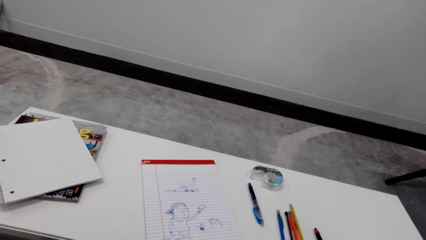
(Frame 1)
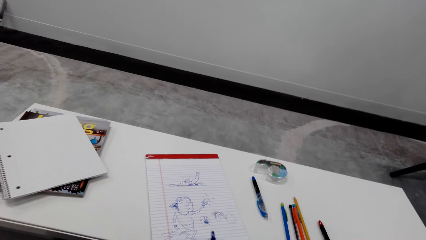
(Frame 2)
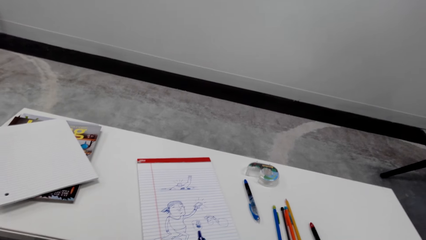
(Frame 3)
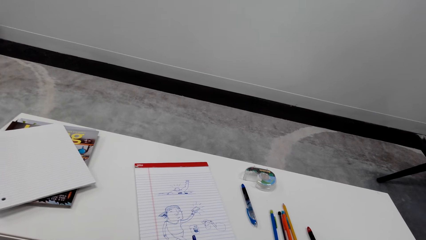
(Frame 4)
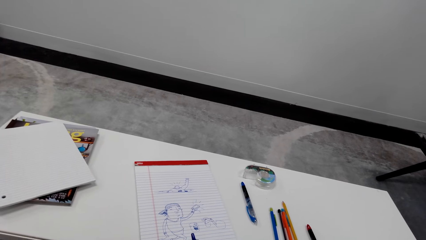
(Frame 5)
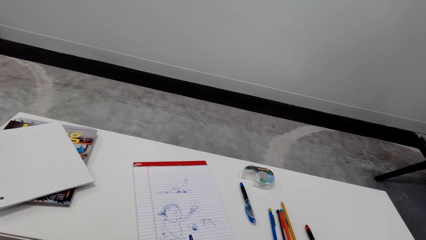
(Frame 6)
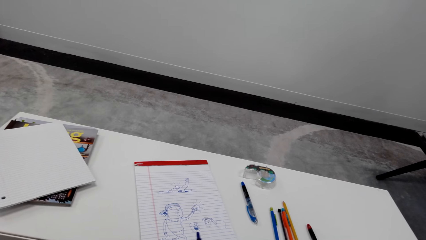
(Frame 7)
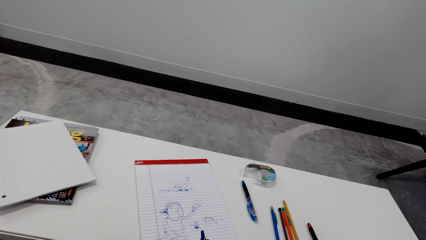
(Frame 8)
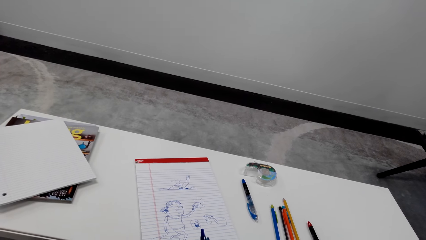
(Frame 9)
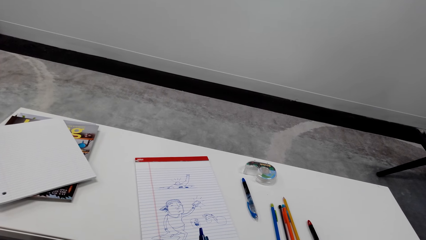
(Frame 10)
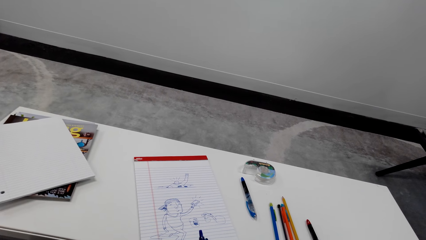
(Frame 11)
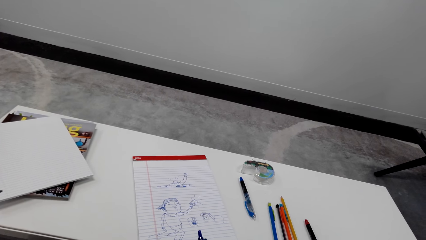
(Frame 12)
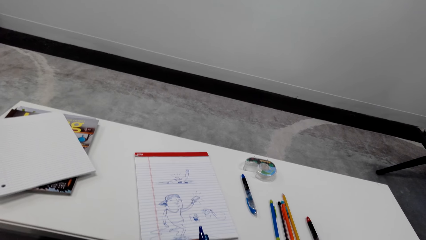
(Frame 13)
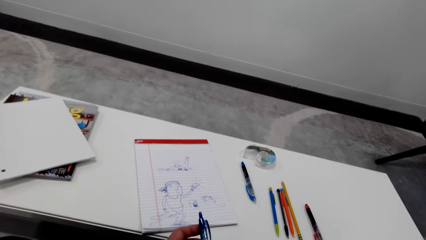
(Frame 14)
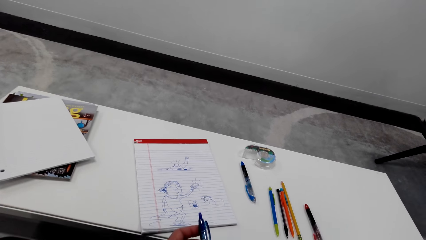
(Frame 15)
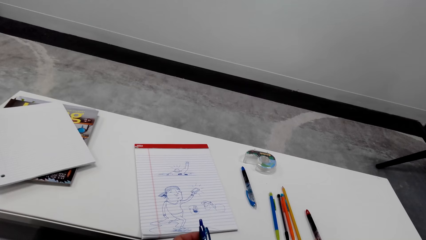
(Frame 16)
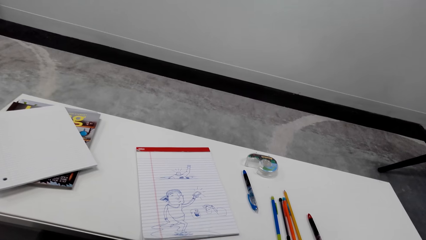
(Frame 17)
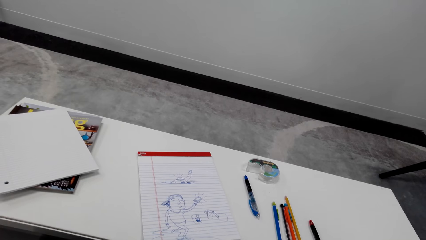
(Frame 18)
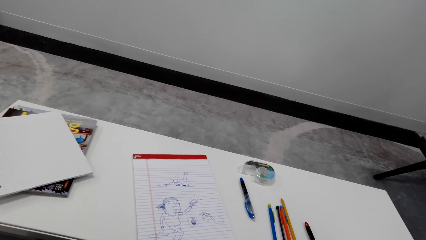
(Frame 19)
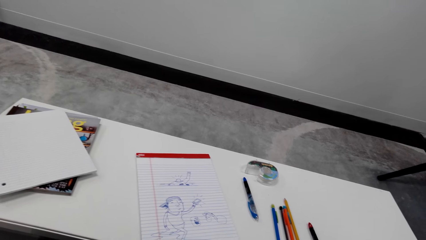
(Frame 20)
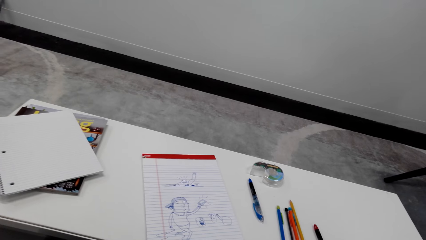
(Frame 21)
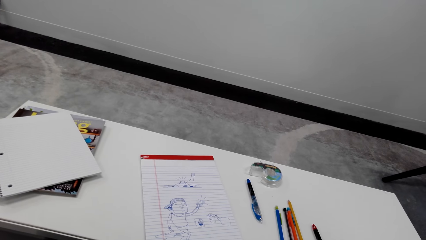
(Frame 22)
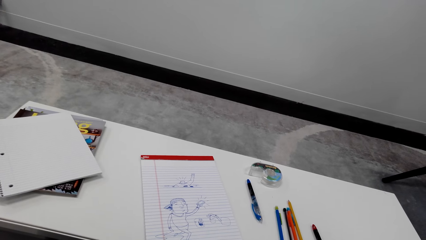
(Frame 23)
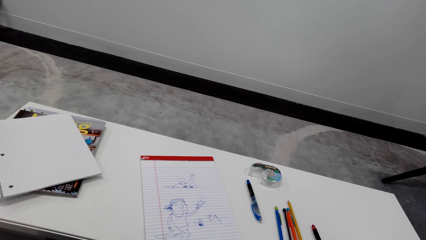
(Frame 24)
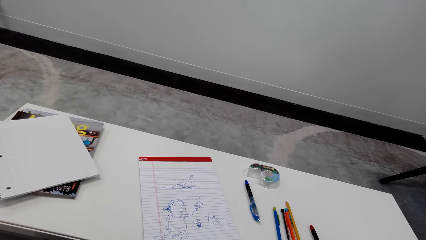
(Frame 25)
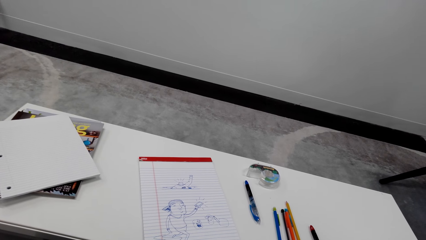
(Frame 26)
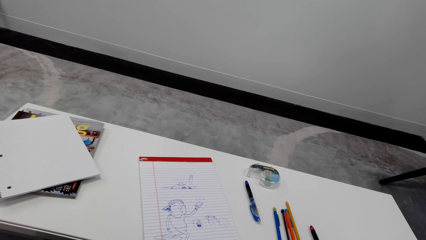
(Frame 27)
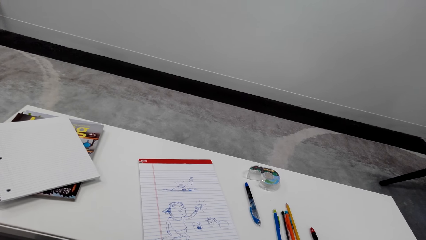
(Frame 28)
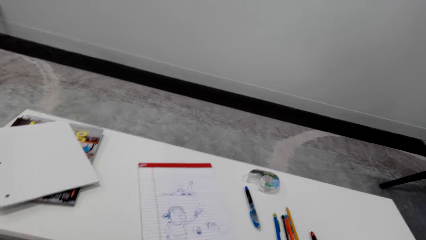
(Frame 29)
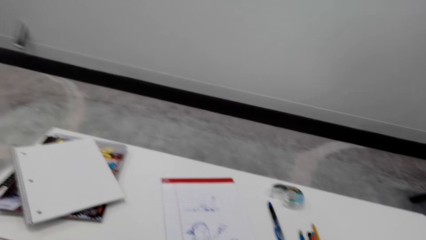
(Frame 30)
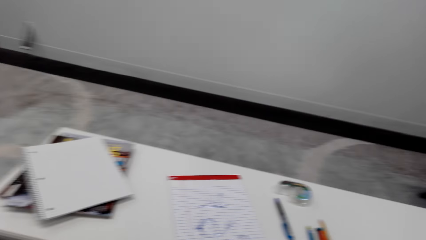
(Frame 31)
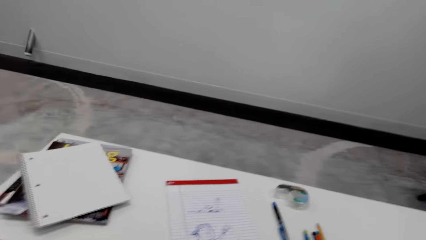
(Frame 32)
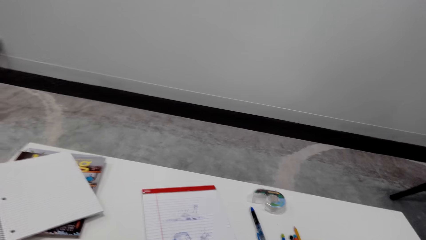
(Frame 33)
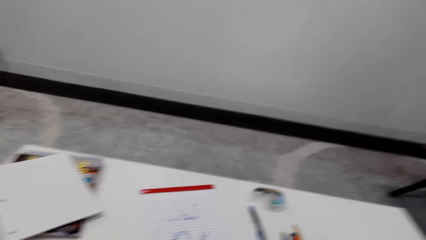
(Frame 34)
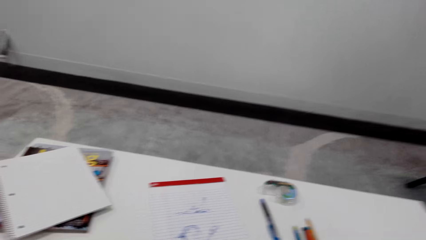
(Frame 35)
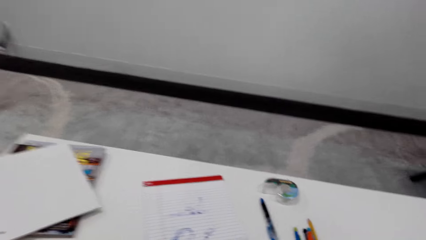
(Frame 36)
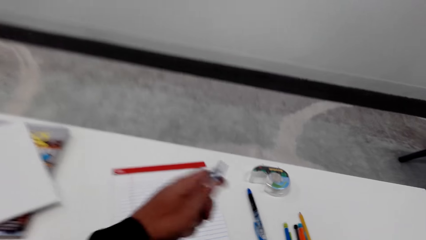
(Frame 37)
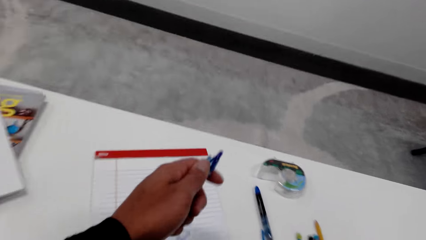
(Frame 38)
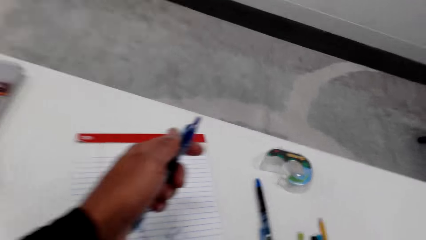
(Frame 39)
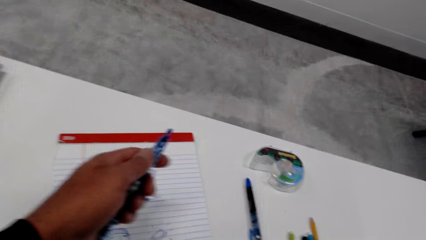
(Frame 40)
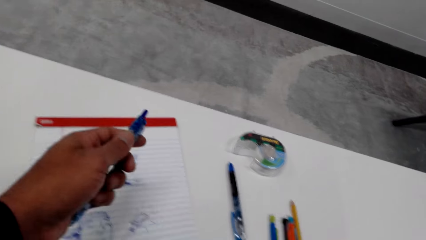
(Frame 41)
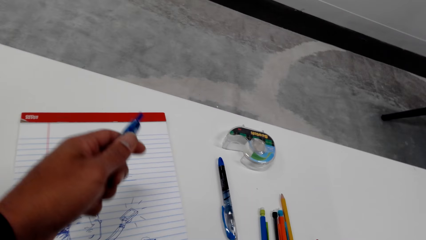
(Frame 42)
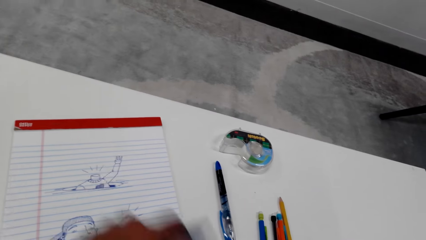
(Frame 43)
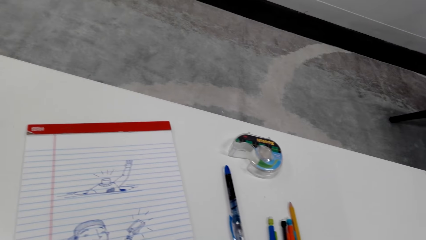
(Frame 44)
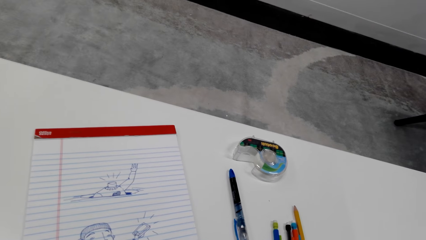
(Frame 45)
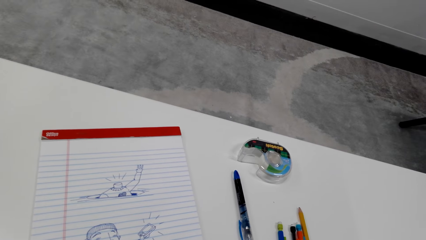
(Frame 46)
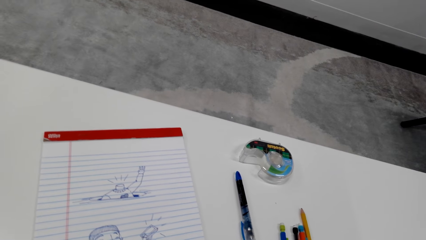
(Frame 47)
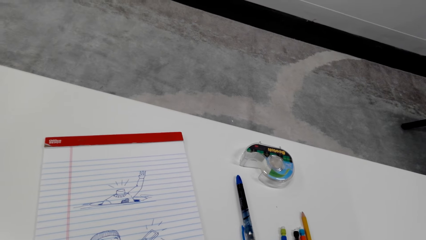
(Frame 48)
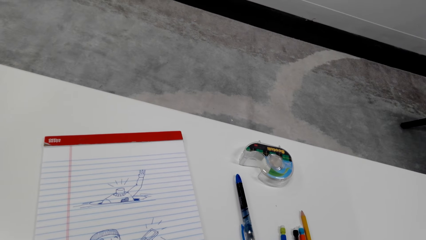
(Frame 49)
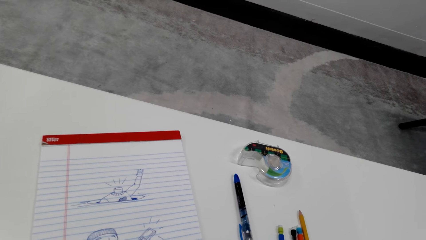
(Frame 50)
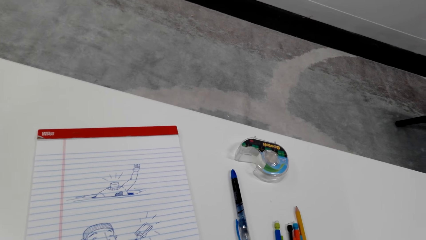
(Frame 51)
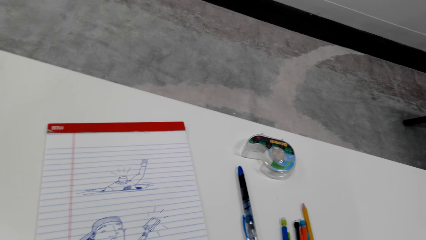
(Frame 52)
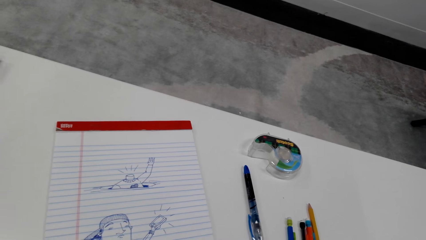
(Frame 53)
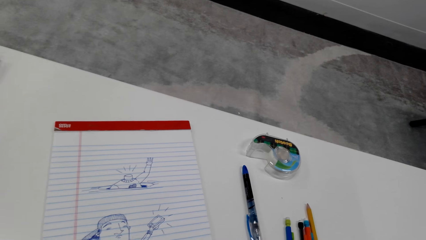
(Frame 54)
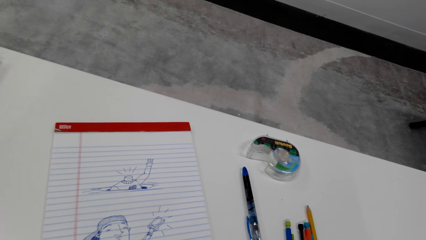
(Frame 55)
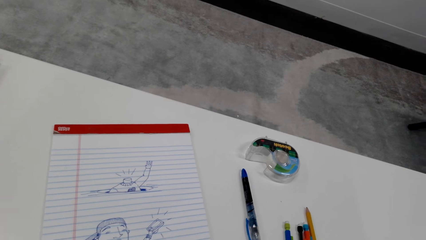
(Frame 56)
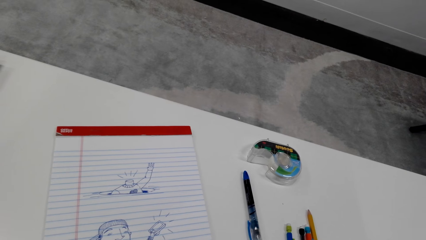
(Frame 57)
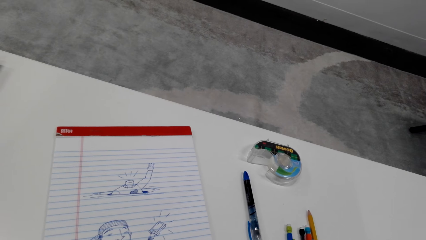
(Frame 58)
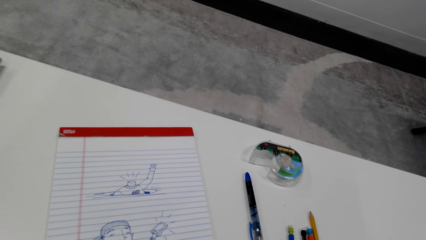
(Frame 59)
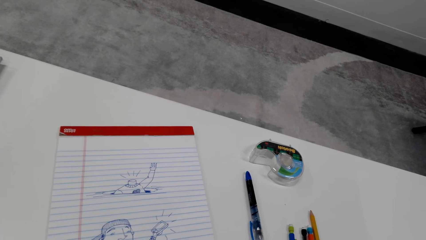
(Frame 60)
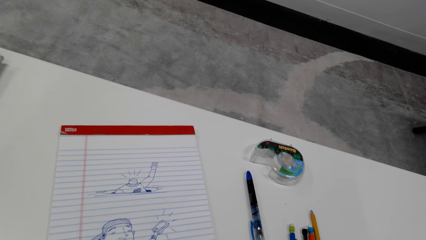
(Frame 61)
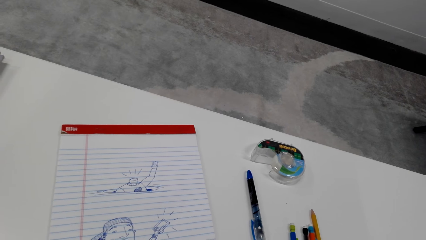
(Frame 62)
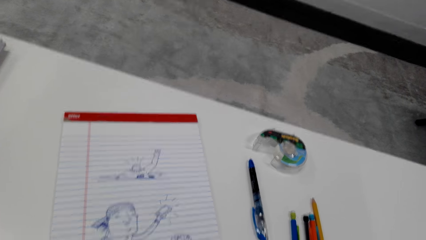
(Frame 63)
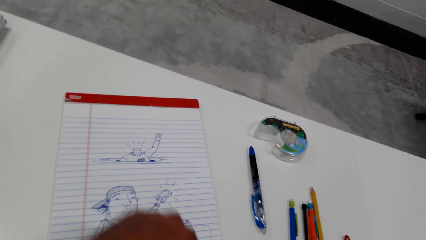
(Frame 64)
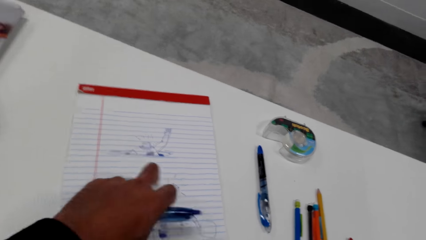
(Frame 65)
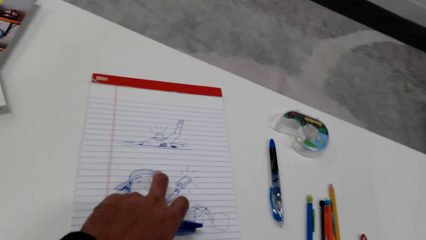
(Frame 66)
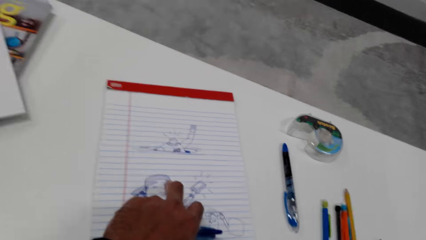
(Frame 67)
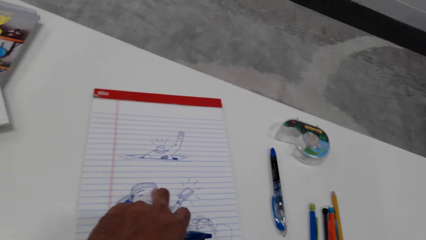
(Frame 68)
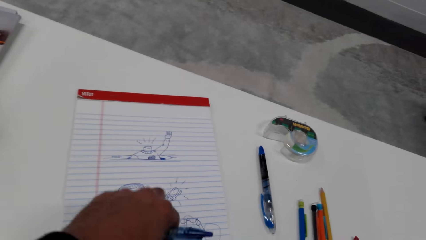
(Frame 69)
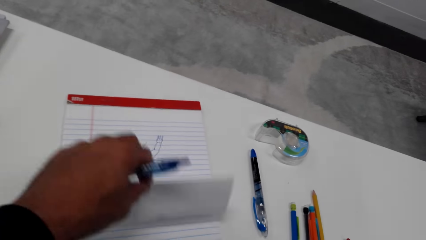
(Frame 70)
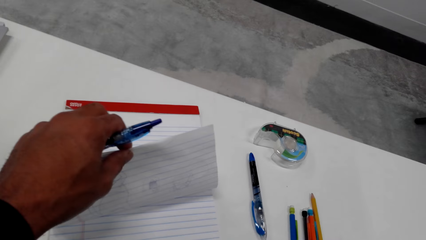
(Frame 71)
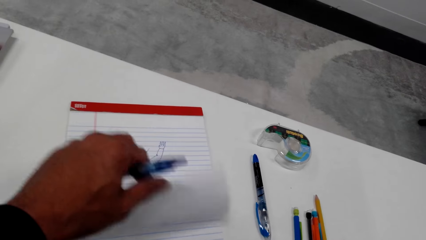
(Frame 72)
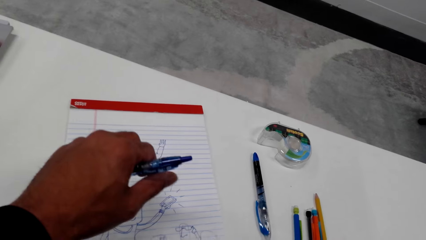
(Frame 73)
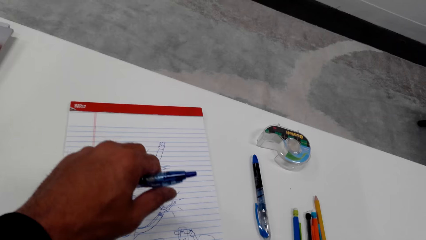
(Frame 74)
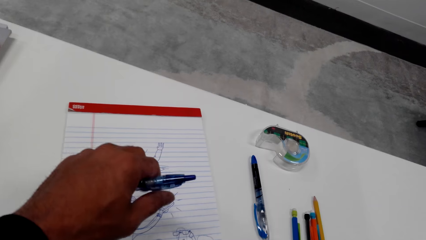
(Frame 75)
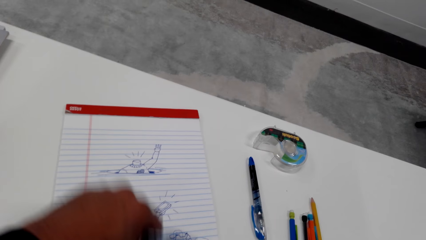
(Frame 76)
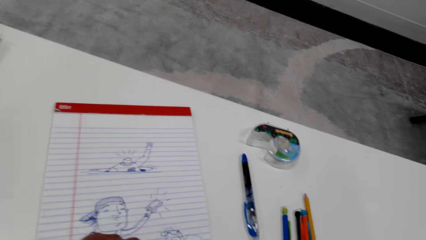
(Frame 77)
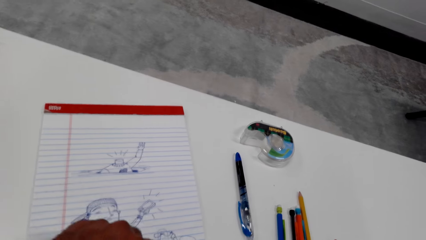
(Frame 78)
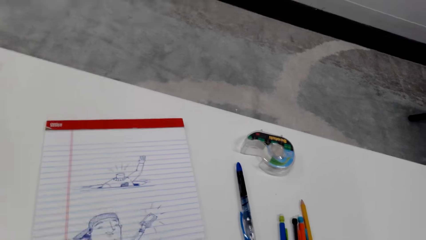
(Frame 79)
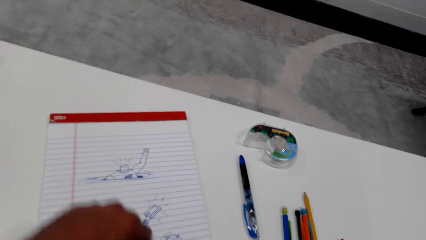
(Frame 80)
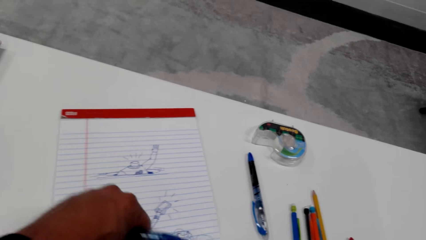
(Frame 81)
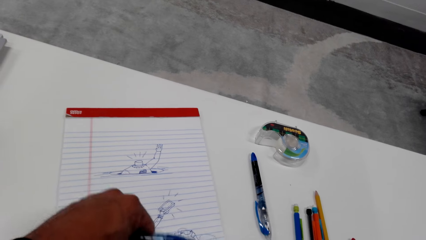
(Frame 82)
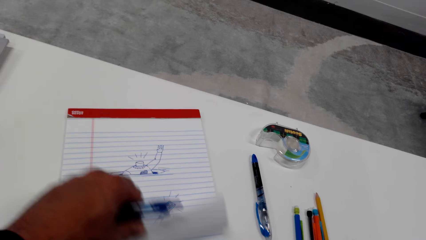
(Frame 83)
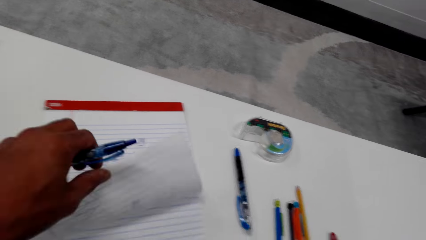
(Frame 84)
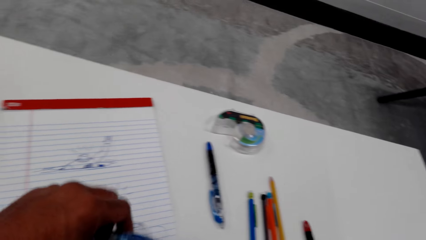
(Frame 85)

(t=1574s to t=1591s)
The camera wearer talks to a woman. The woman talks to the camera wearer. The camera wearer talks to the woman. They place a hand on a book. They play with a pen. They move a hand. The woman talks to the camera wearer. The camera wearer talks to the woman. The woman talks to the camera wearer. The camera wearer talks to the woman and places fingers on the book. They lift a page. They drop the page. They open a page. They laugh.
